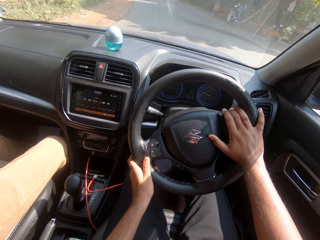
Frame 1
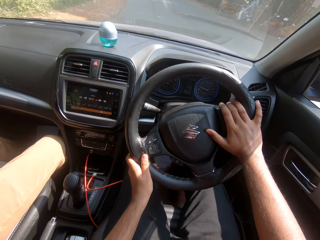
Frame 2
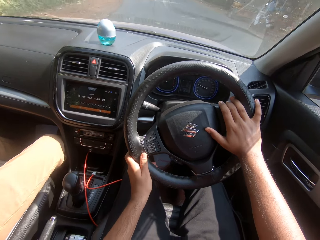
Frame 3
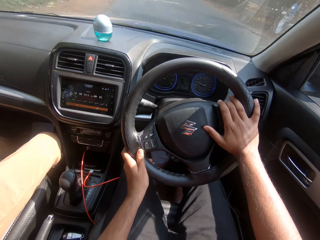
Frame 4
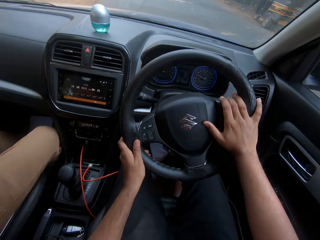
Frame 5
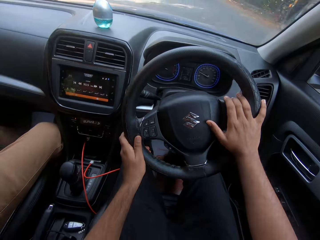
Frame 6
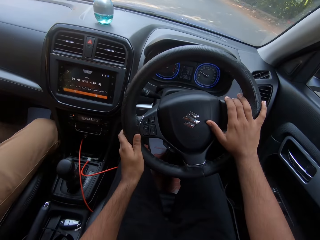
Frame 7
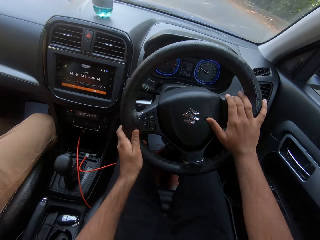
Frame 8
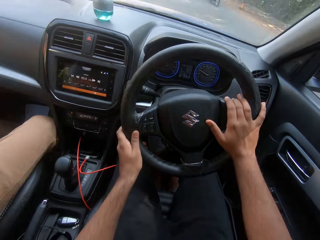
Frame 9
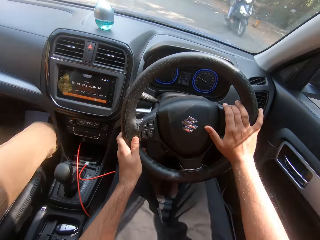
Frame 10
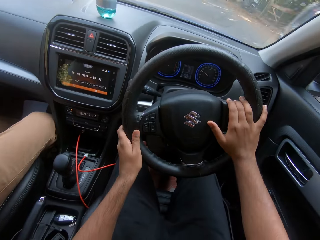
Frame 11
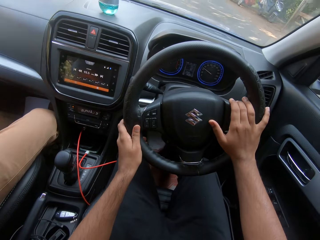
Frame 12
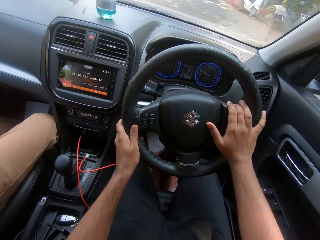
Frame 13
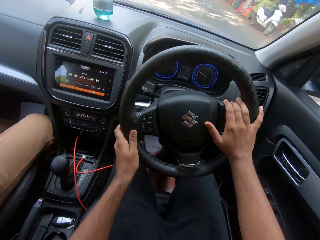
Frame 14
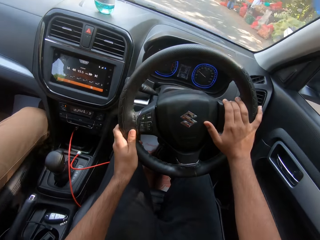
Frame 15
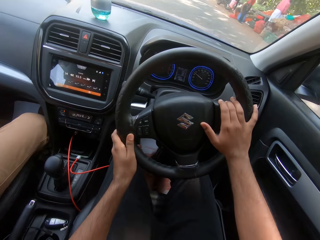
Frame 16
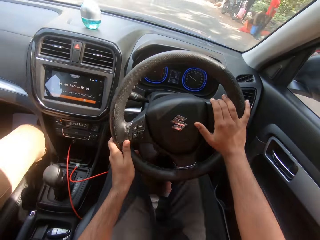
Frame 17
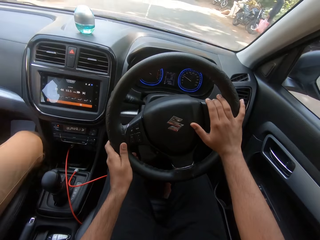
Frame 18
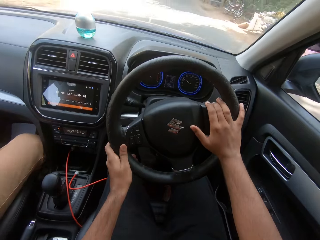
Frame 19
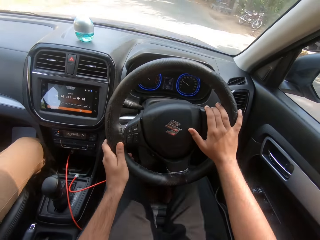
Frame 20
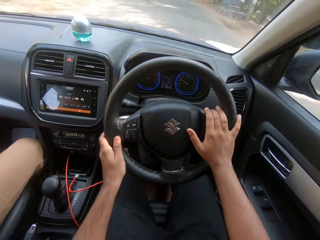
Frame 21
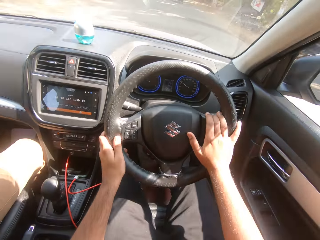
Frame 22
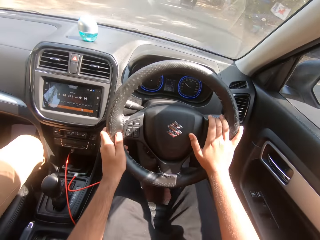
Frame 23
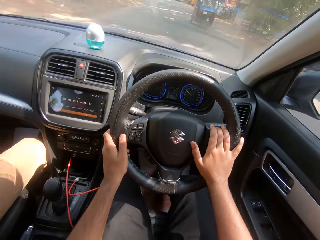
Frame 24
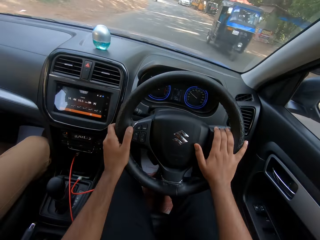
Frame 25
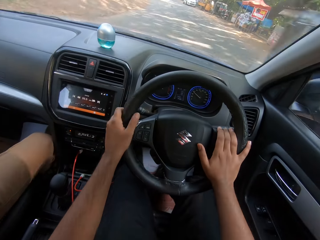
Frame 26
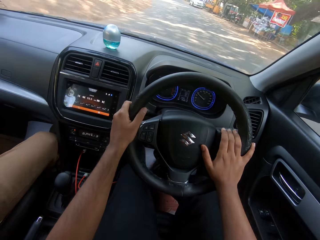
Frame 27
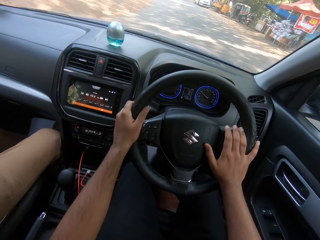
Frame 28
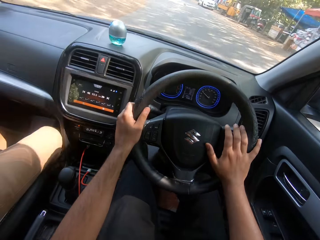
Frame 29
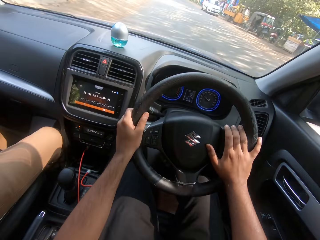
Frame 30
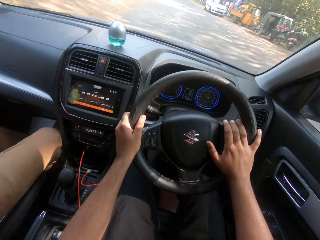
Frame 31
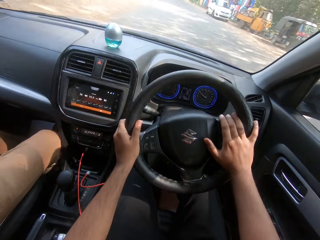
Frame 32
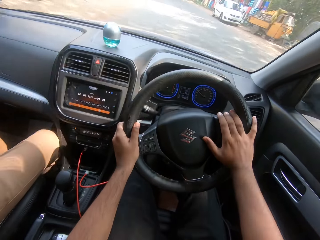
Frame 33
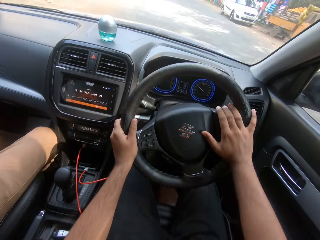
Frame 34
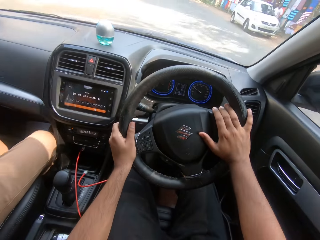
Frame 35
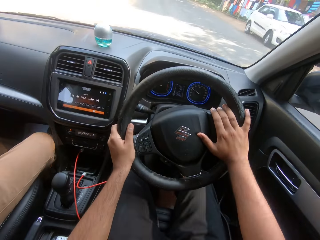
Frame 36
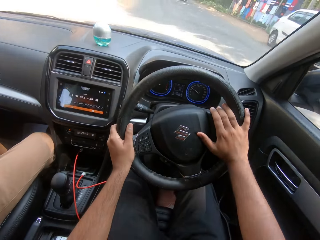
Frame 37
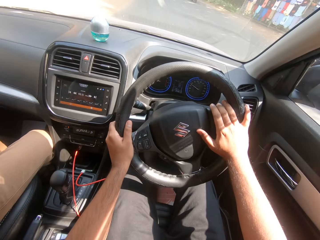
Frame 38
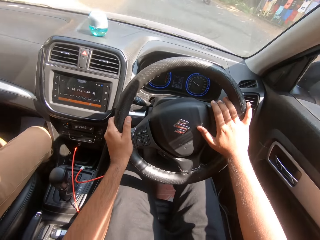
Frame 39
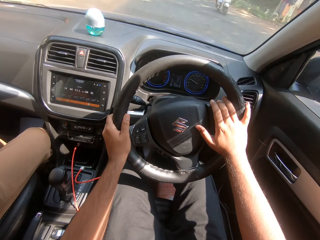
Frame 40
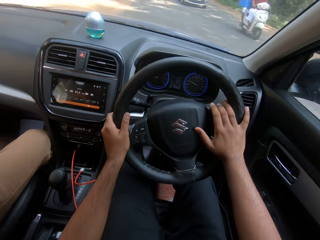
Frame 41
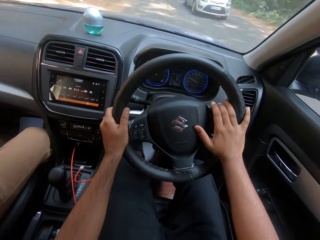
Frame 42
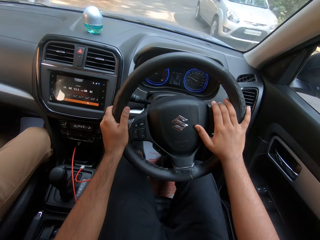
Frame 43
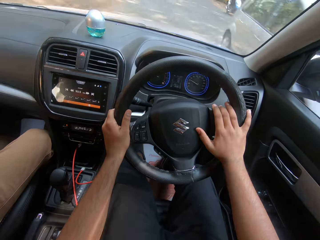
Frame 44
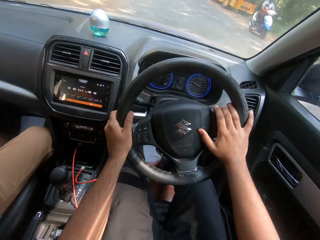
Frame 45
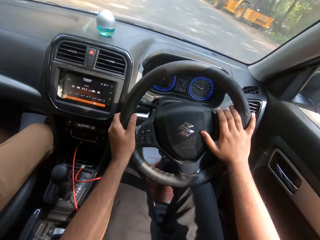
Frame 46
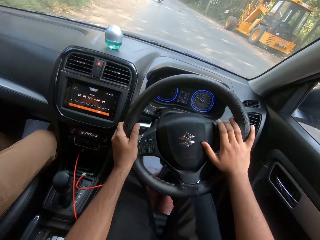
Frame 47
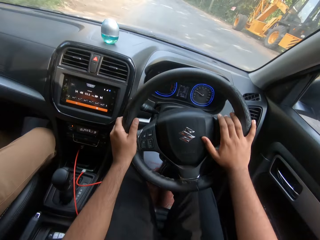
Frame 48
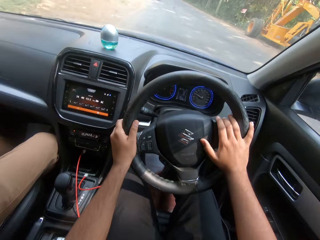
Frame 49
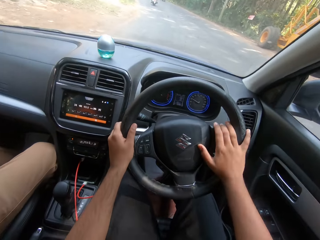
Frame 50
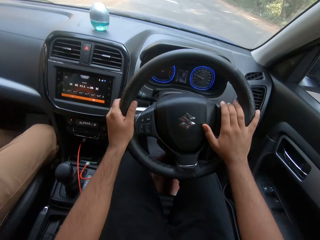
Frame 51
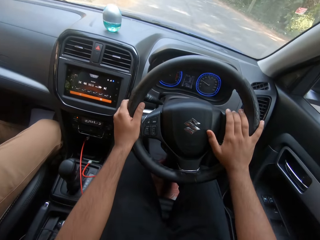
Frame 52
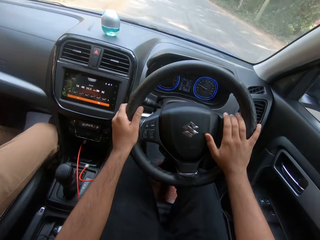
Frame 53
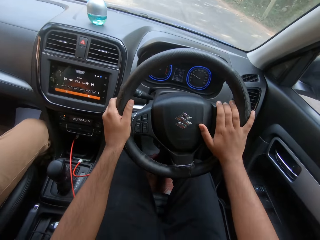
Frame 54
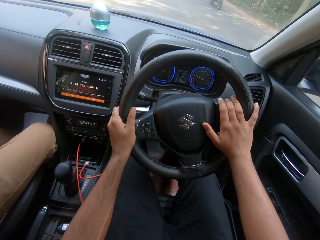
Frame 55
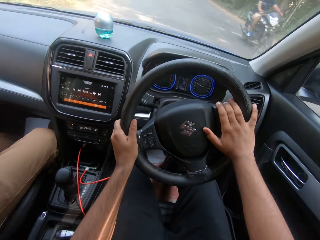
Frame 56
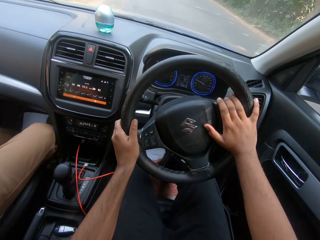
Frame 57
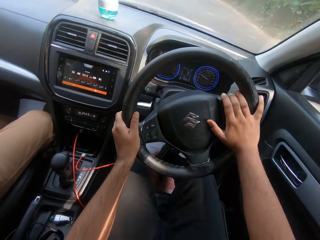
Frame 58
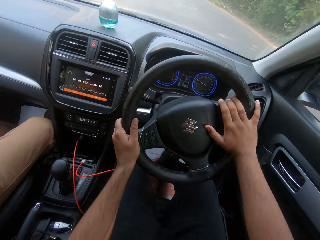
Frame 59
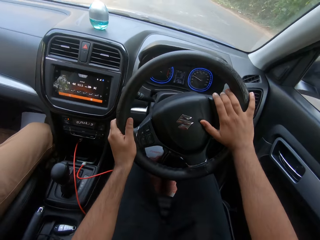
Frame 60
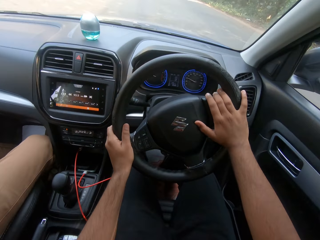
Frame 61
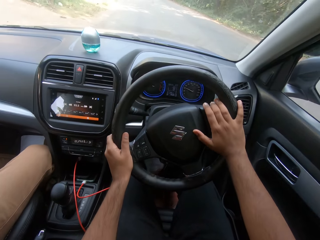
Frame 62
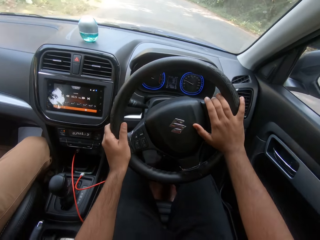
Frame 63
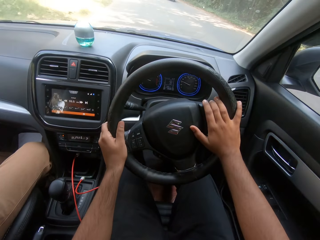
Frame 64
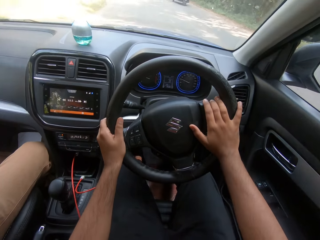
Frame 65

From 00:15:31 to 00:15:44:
A motorcycle rides past the camera wearer. A tricycle rides past the camera wearer. A motorcycle rides past the camera wearer. A white car drives past the camera wearer. A motorcycle rides past the camera wearer. A motorcycle rides past the camera wearer again.

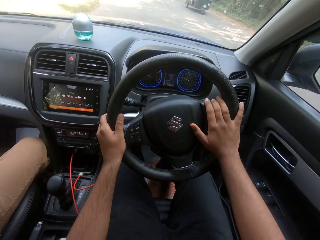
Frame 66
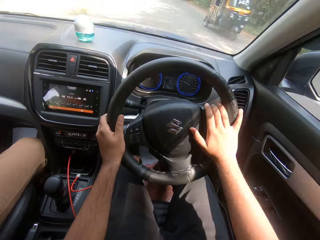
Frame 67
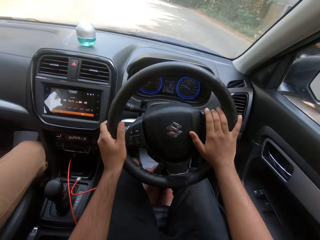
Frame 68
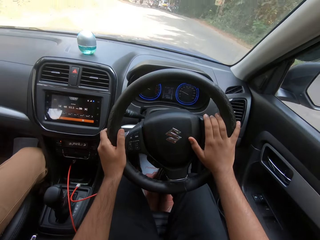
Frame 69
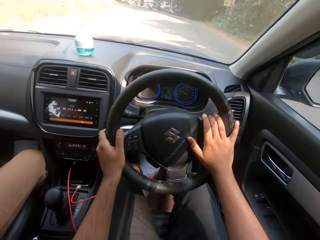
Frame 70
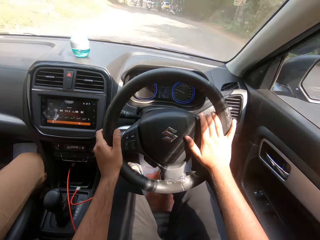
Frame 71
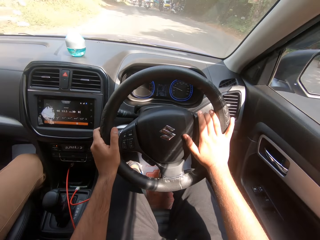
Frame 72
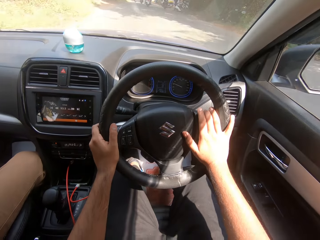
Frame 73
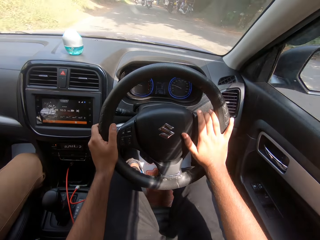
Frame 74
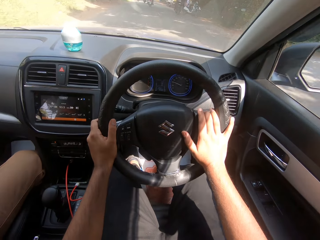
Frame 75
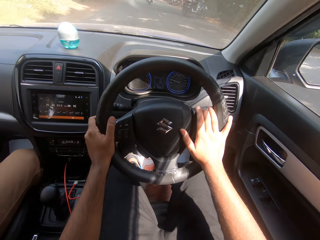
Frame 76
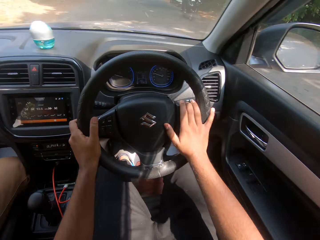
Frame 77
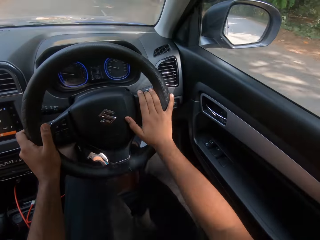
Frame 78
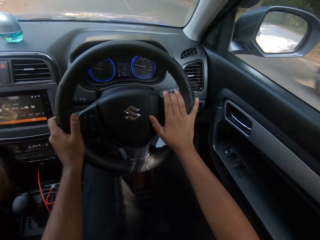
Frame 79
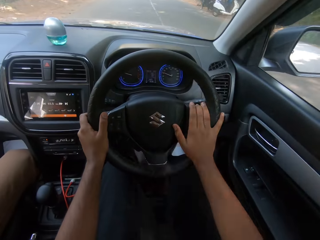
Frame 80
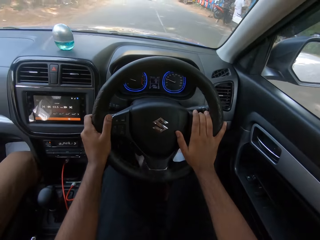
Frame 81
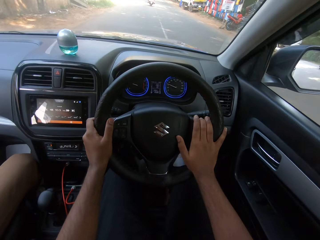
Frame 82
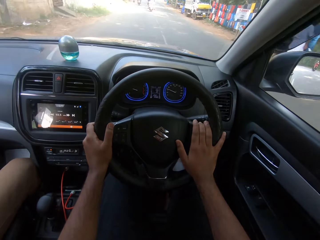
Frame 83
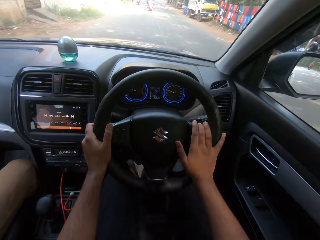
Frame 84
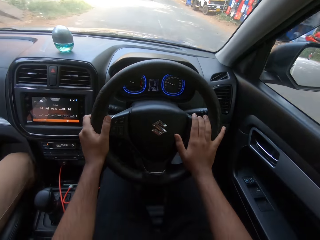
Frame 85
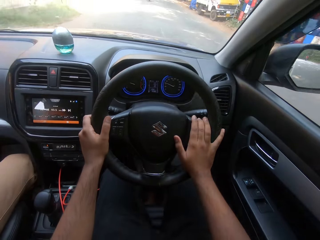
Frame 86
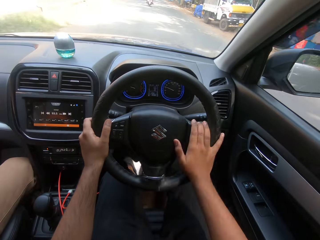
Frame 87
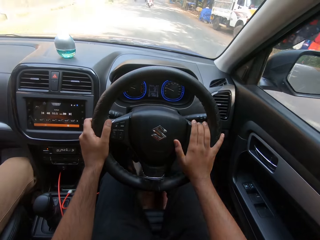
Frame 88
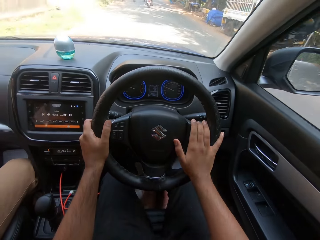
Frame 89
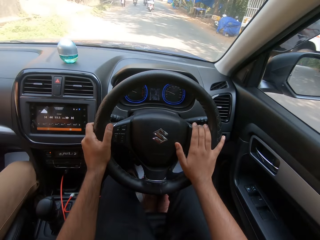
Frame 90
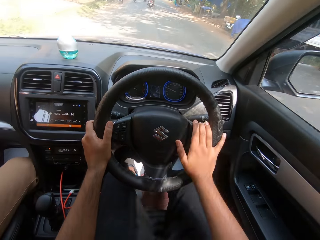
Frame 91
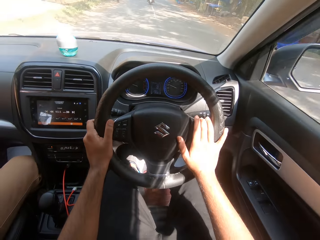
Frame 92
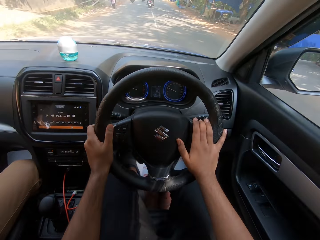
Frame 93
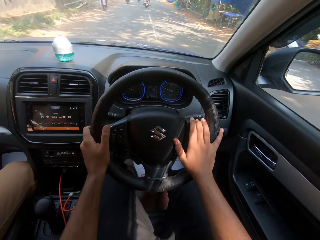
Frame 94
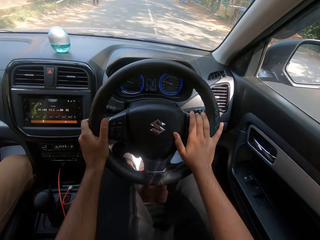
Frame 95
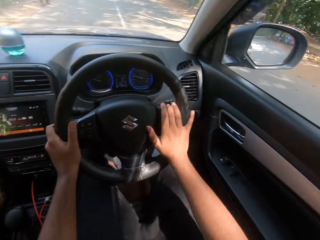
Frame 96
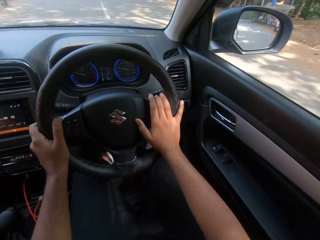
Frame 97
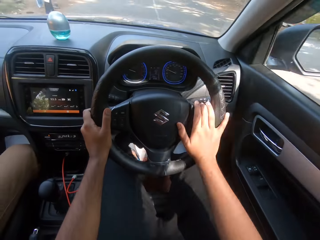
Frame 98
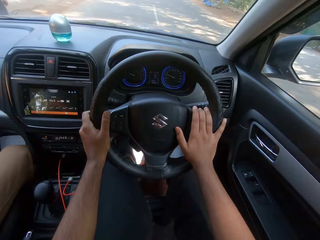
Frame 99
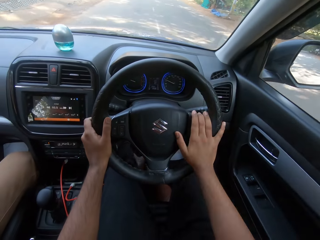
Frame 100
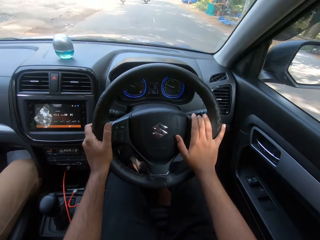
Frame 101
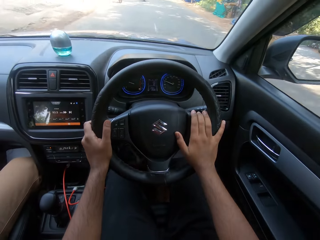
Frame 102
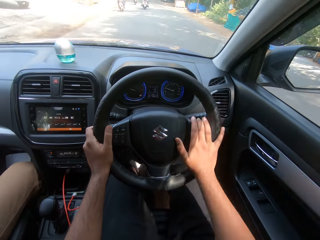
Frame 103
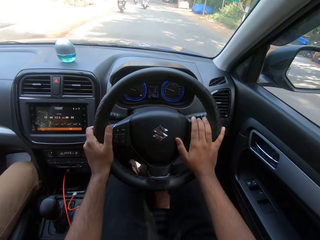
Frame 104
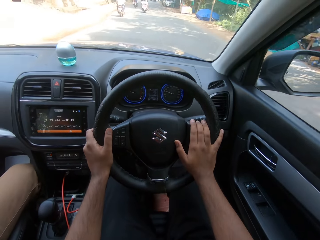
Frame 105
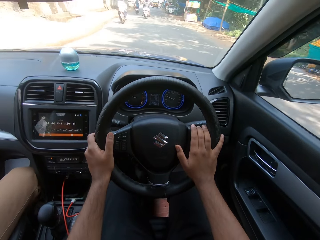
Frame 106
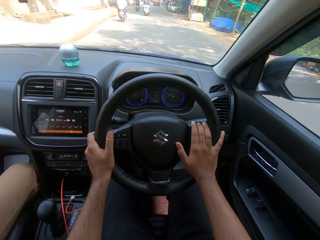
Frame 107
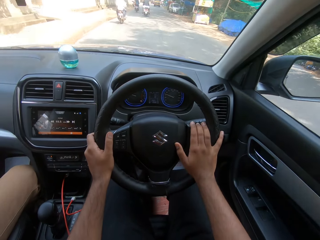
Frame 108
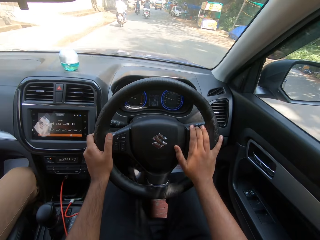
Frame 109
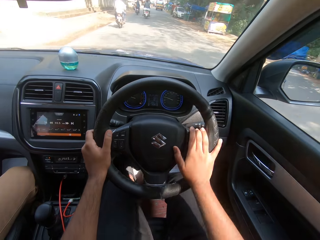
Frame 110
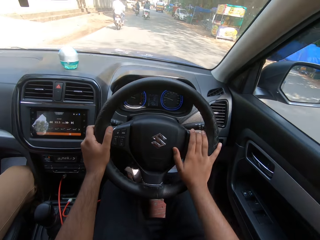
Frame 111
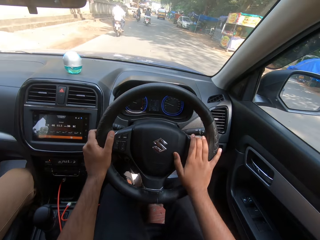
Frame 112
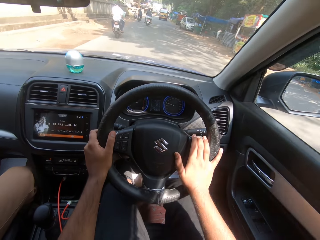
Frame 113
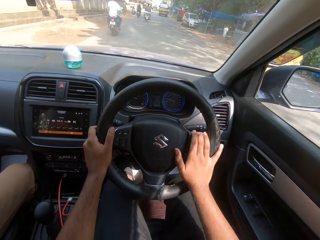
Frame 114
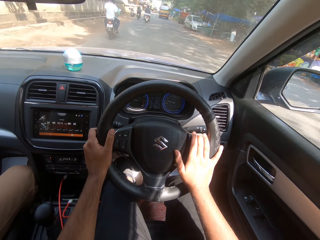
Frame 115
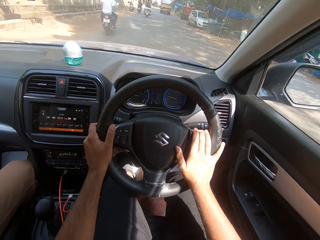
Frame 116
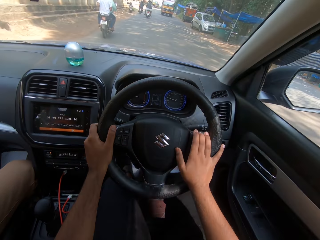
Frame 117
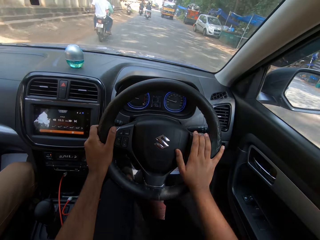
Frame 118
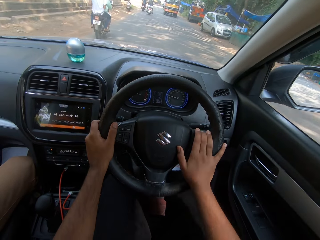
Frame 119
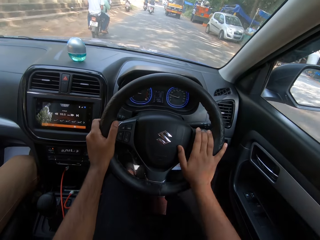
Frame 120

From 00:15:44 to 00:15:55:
A tricycle rides past the camera wearer. A motorcycle rides past the camera wearer. The camera wearer drives the car and looks at the side mirror. They drive the car and look at the side mirror again.
